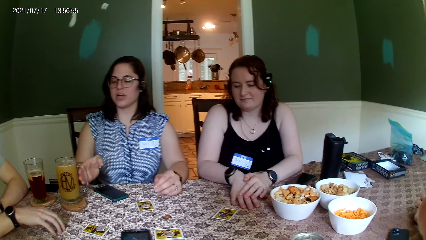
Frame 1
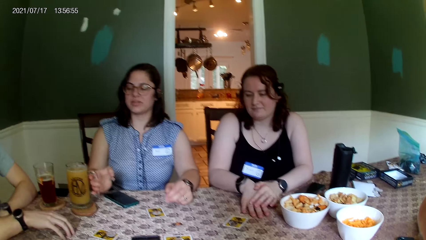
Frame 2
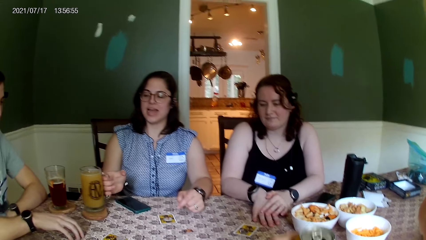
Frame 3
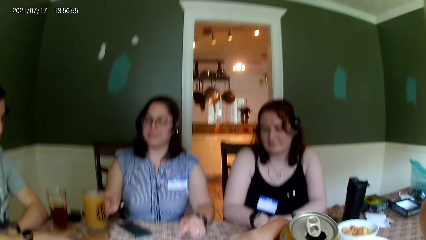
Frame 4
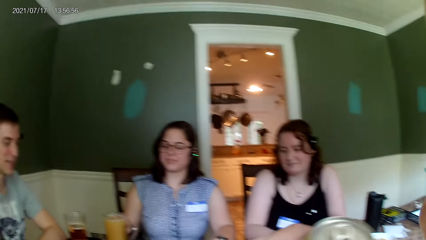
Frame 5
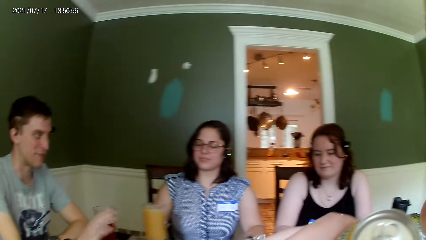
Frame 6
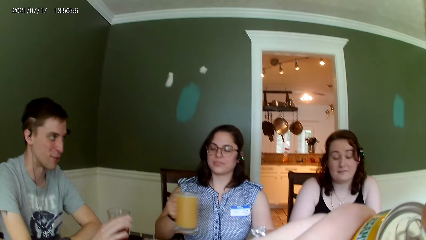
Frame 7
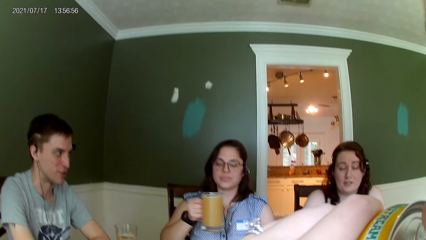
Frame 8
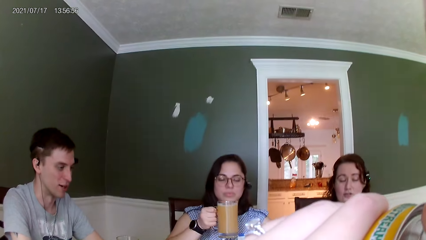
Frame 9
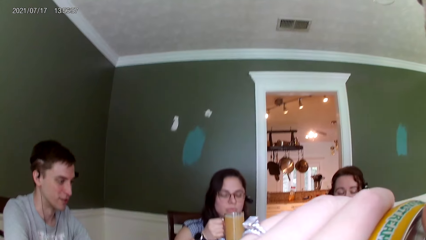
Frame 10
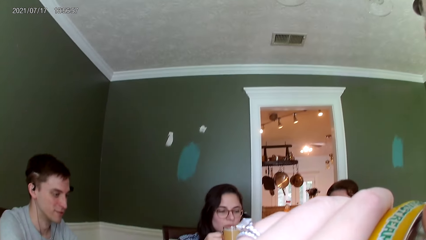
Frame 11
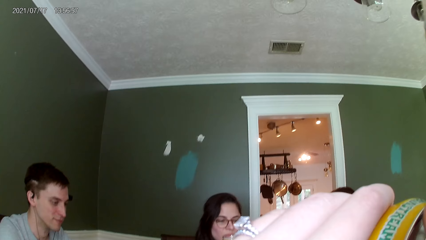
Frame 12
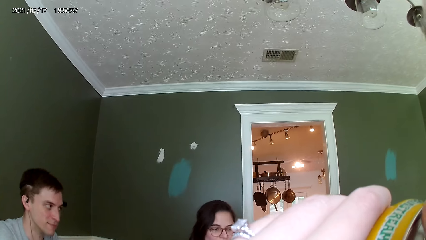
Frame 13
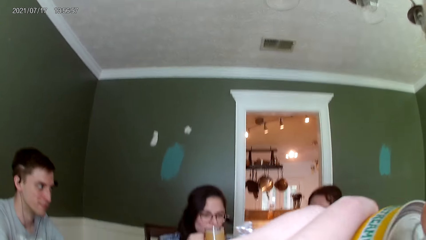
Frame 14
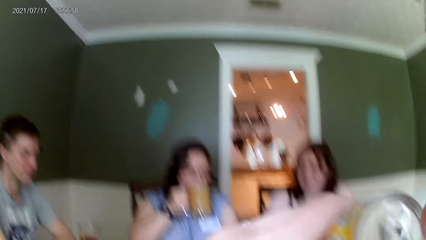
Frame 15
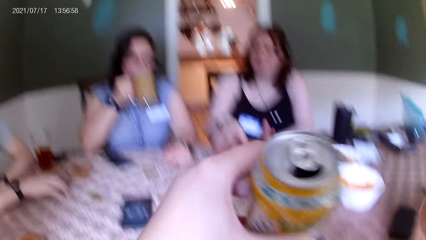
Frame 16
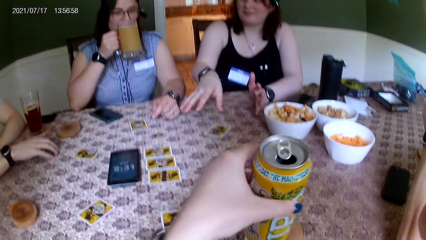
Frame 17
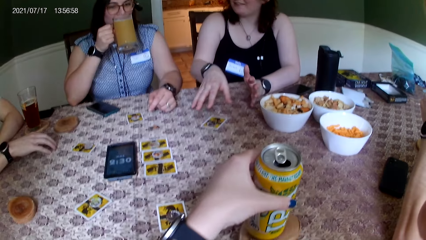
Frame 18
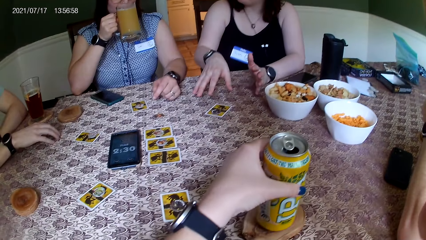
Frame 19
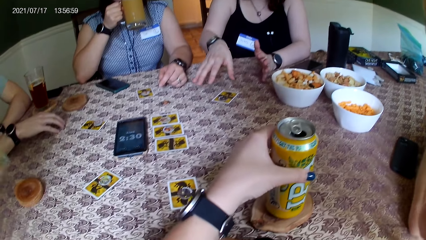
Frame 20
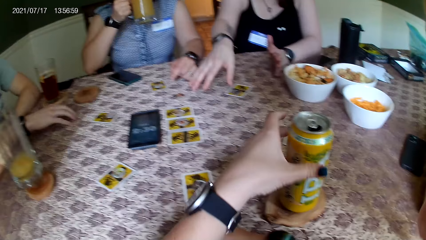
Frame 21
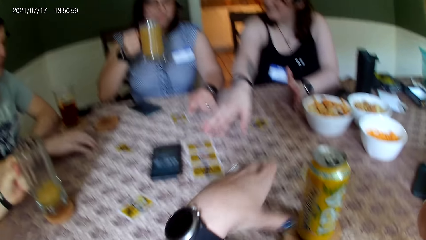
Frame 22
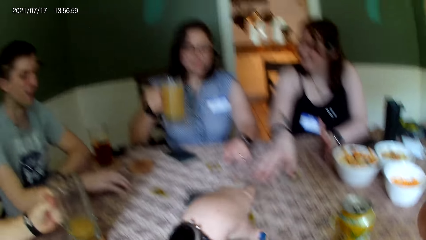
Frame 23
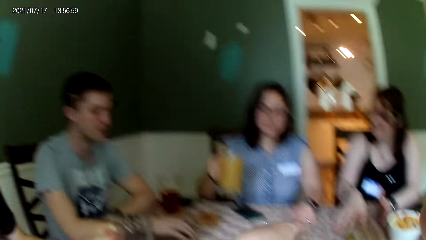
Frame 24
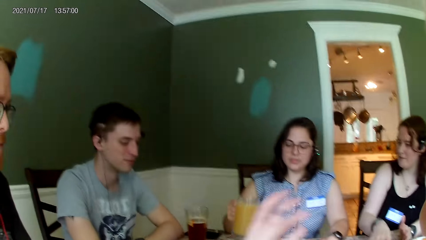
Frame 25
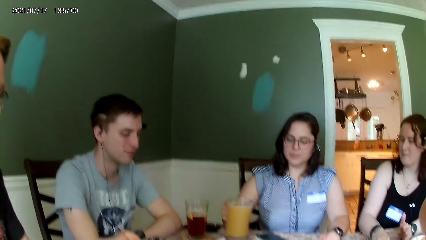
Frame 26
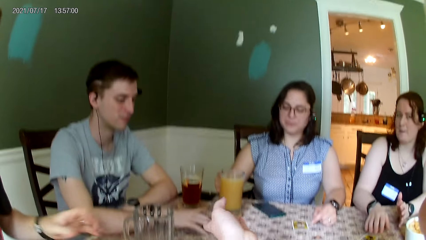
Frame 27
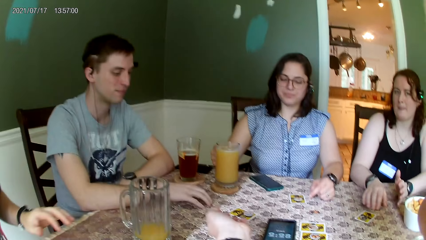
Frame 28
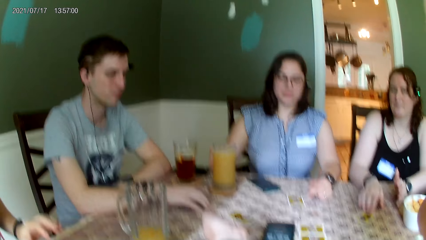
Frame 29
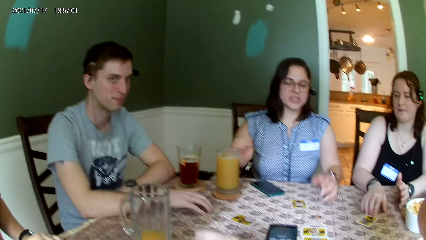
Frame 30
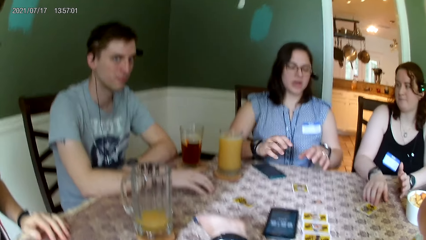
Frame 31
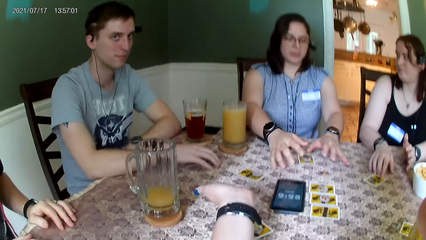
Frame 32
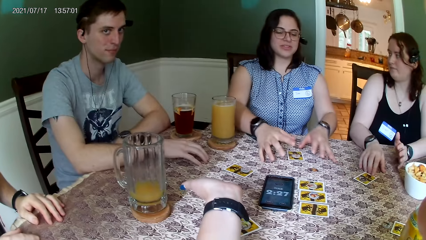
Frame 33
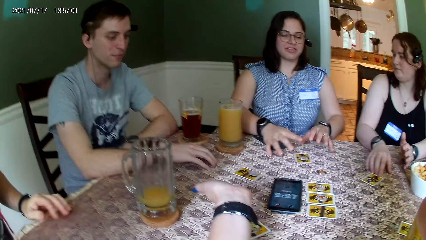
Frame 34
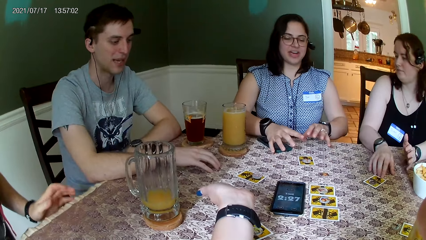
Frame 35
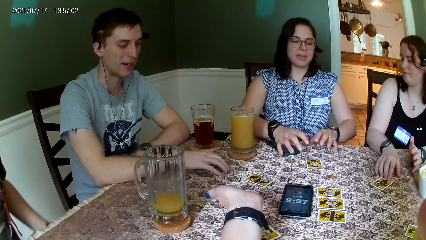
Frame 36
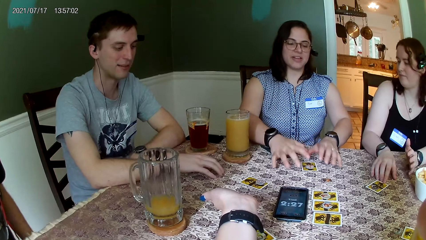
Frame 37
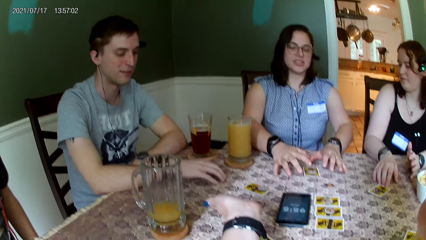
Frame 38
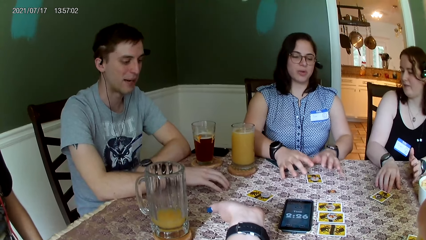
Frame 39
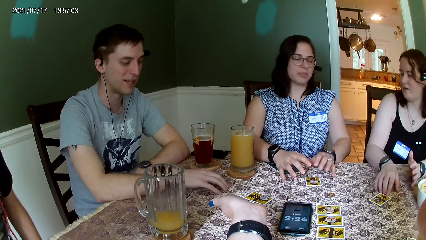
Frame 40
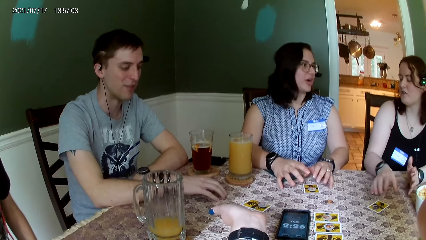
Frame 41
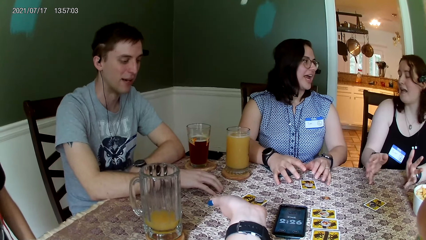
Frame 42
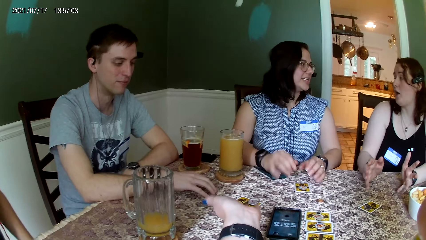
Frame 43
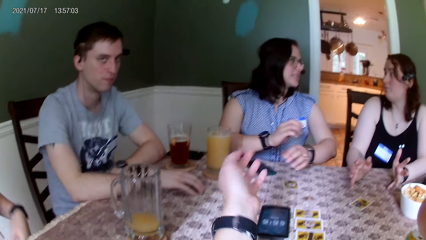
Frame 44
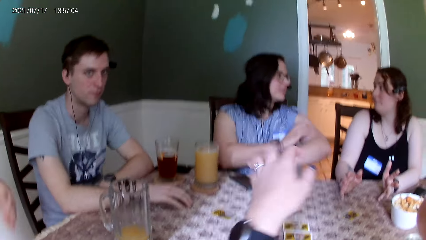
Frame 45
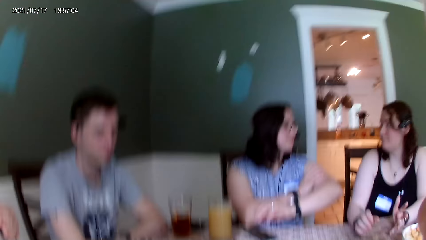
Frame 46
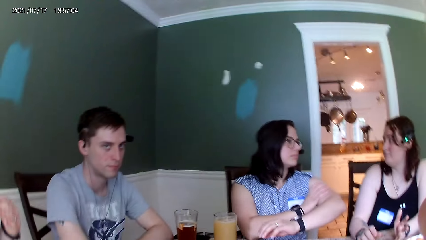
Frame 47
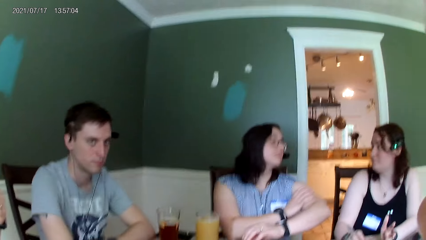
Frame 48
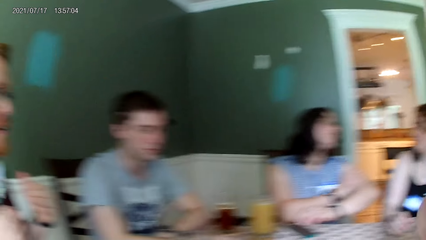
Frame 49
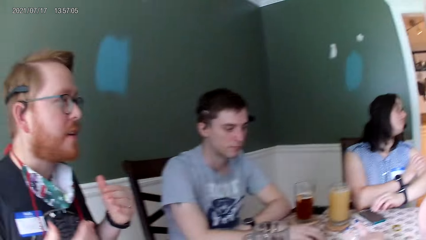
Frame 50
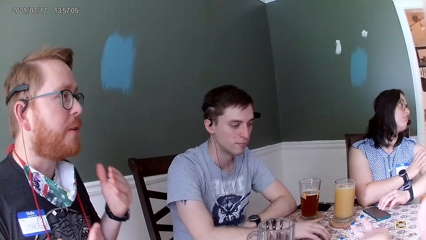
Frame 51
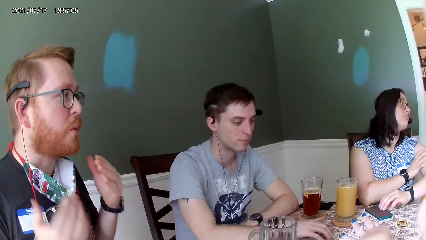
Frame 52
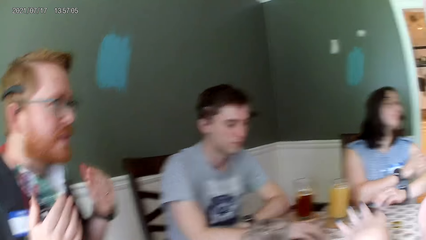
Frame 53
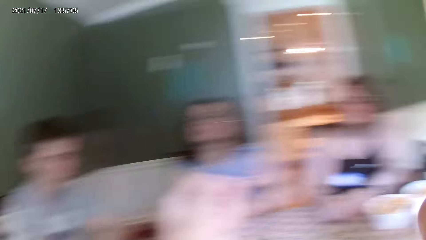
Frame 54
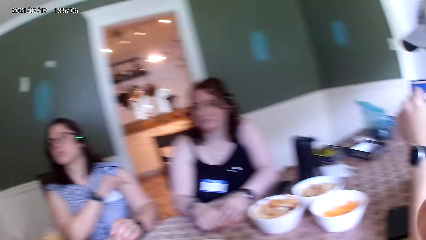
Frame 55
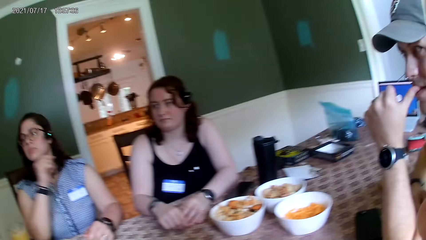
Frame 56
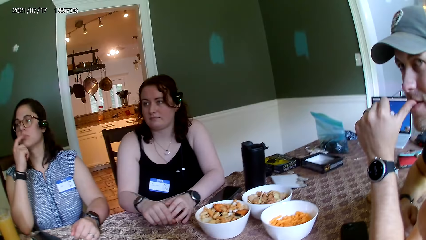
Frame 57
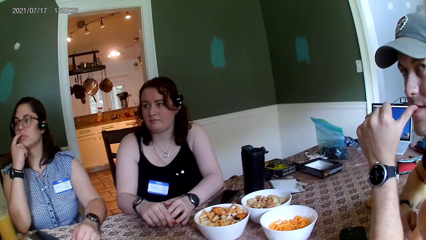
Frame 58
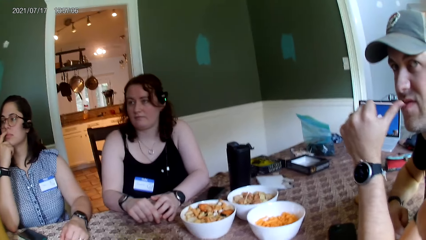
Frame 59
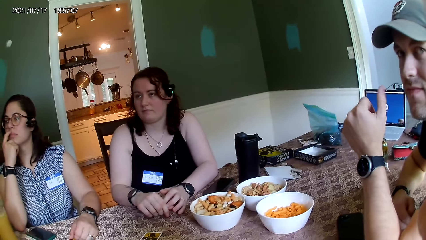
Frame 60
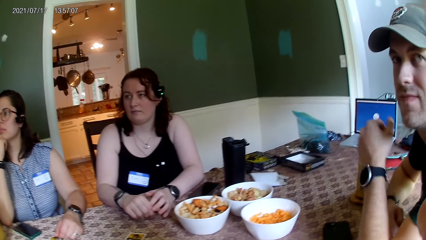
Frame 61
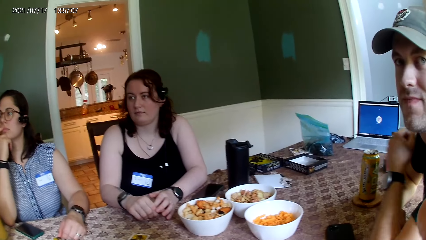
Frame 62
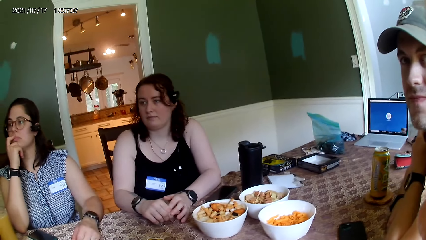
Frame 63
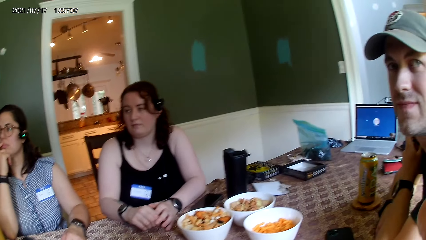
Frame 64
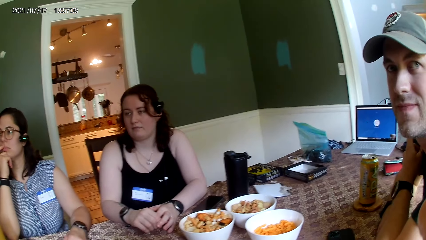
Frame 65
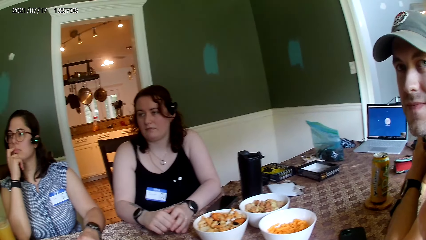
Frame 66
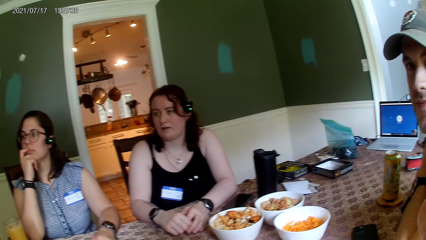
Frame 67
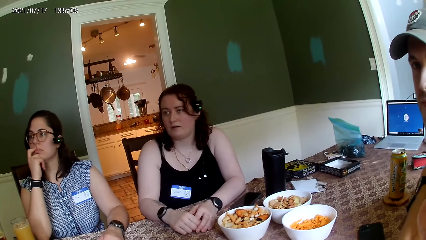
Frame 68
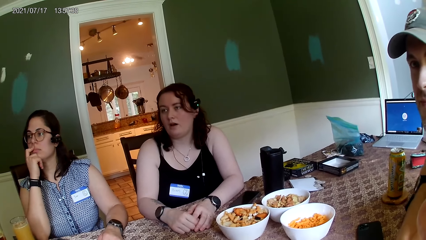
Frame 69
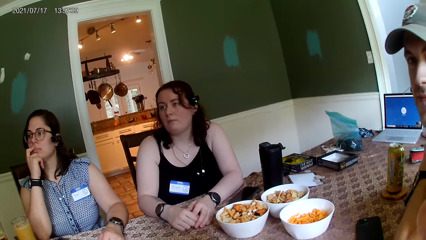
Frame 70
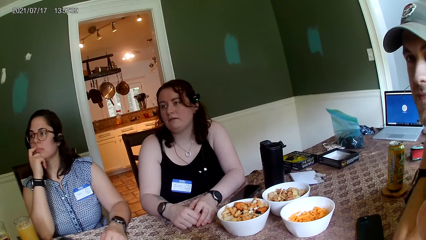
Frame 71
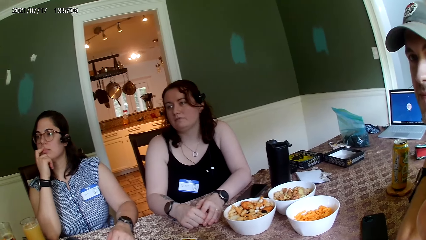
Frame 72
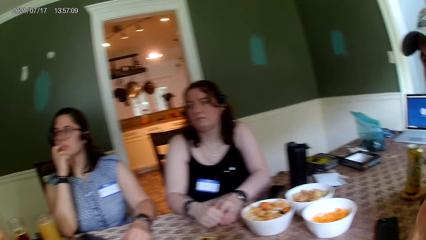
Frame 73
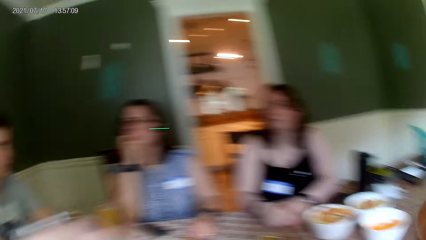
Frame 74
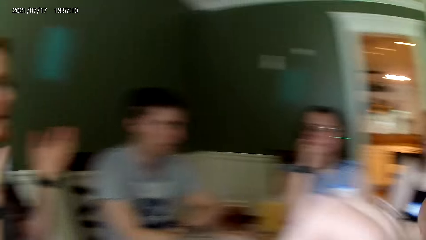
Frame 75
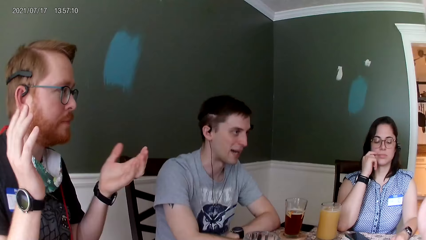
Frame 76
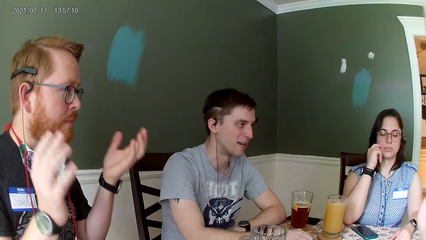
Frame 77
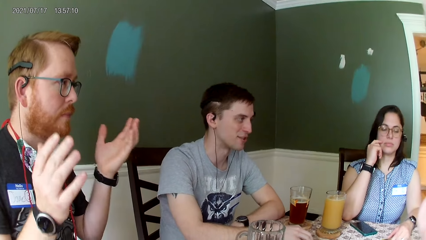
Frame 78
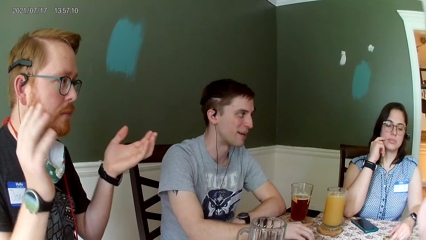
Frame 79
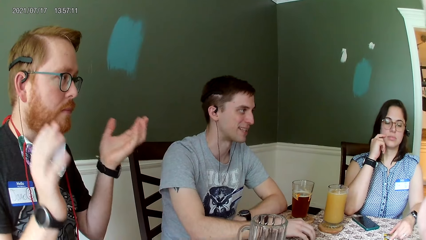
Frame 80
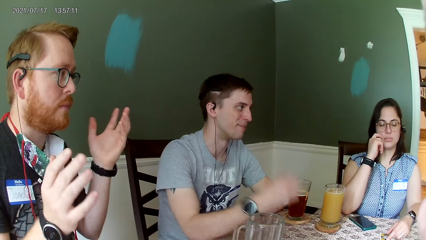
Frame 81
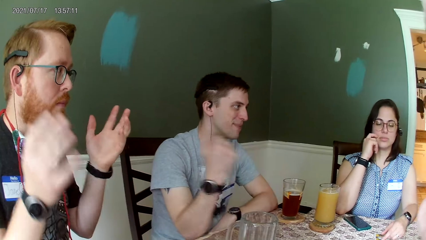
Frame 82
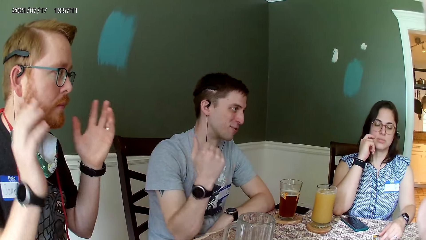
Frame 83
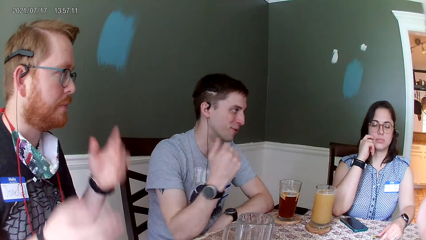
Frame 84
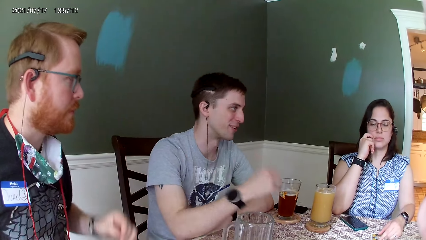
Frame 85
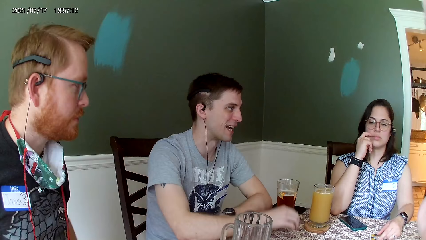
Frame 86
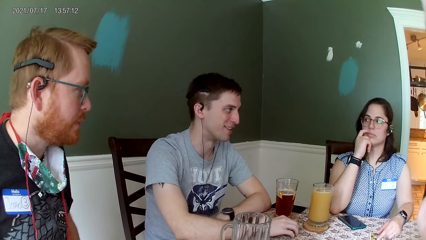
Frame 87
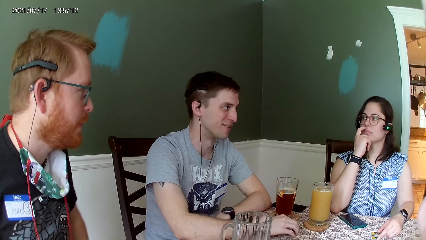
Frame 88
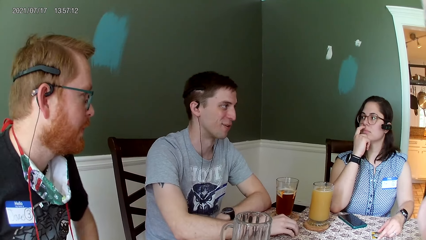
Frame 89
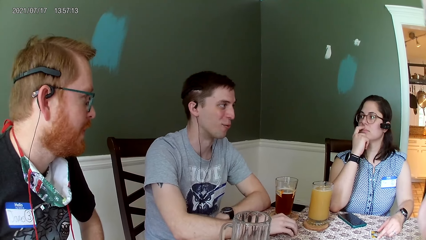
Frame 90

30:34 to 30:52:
A woman carries the glass cup of juice from a cup pad on the table. The camera wearer drinks from a can drink with their left hand. The woman puts the glass cup of juice in her mouth. The camera wearer drops the can drink in their left hand on the cup pad on the table. They converse with everyone on the table, raising a hand. The woman drops the glass cup of juice on the cup pad on the table. The woman converses with everyone on the table. A man converses with everyone on the table. Another man converses with everyone on the table. A third man converses with everyone on the table.
